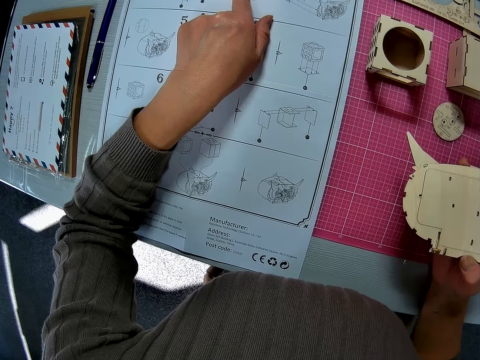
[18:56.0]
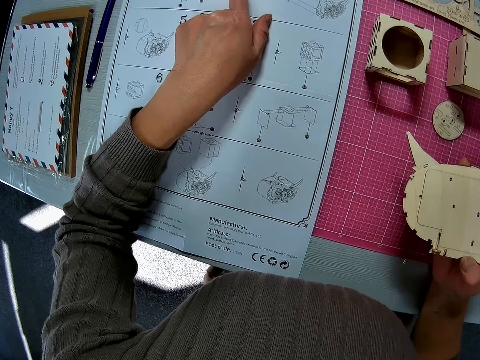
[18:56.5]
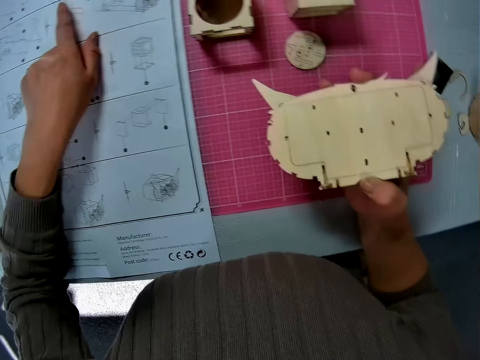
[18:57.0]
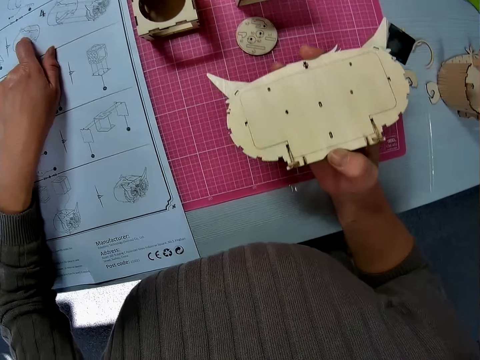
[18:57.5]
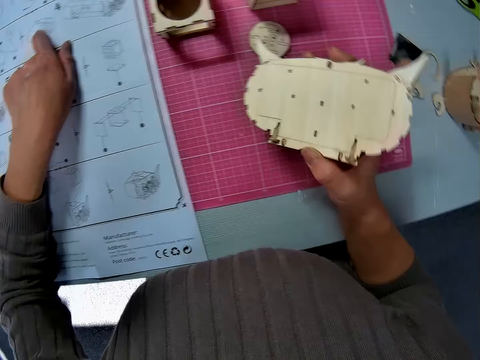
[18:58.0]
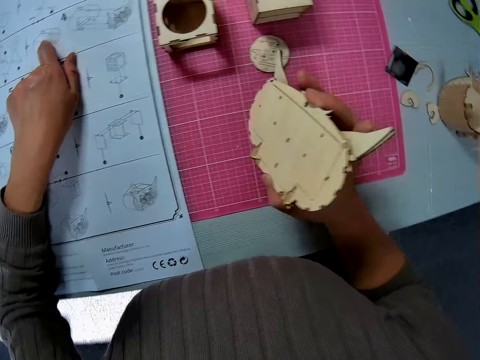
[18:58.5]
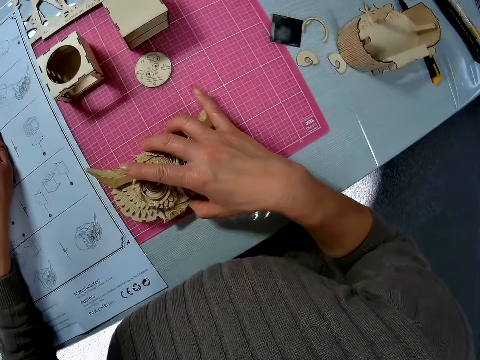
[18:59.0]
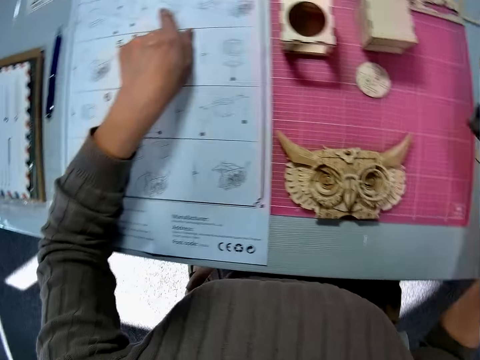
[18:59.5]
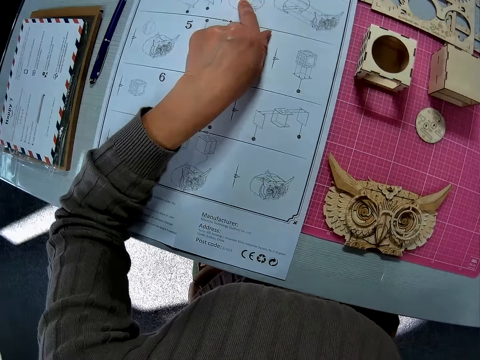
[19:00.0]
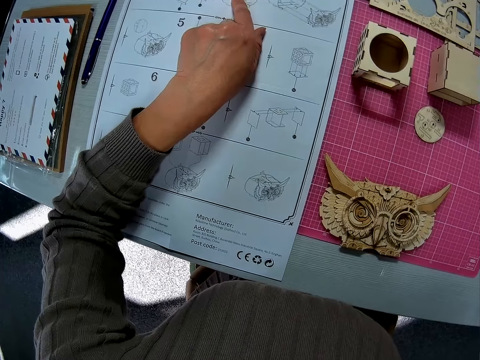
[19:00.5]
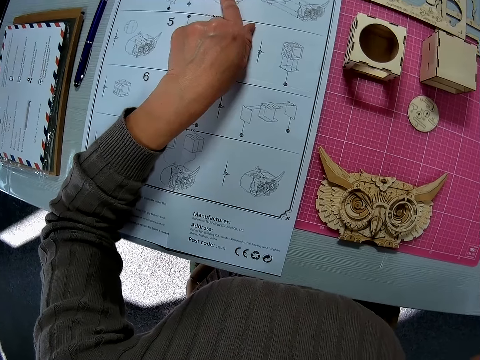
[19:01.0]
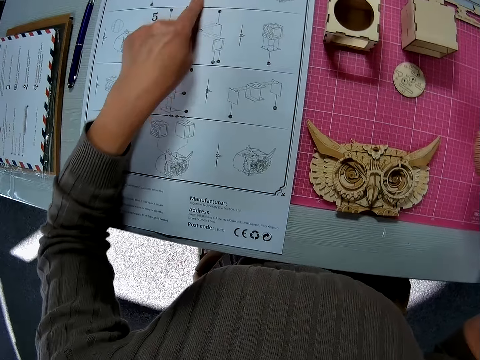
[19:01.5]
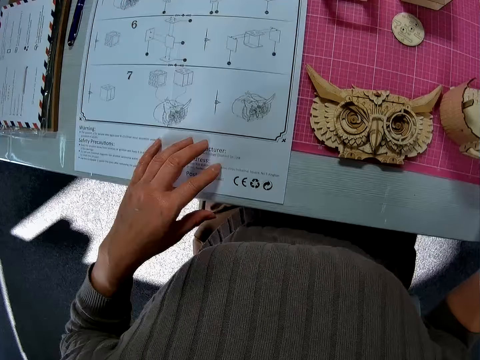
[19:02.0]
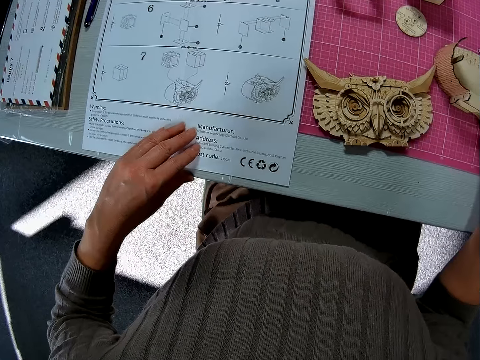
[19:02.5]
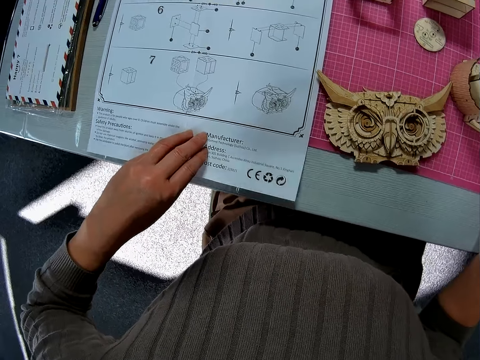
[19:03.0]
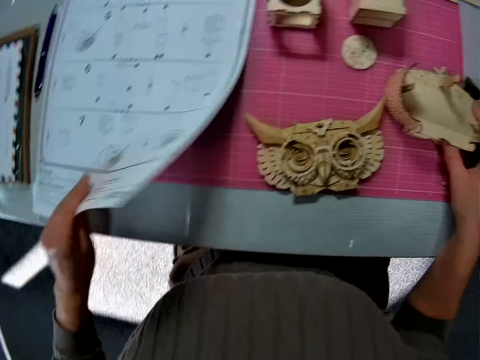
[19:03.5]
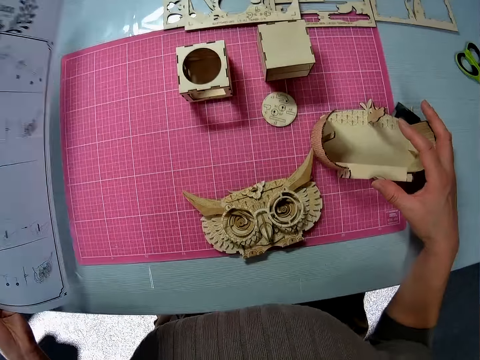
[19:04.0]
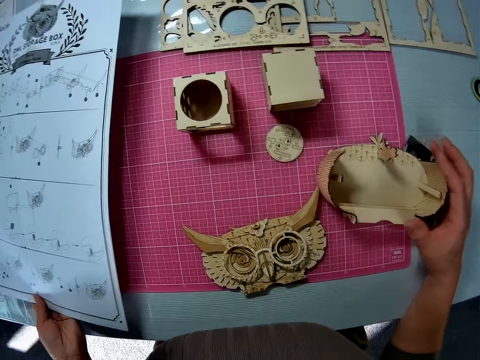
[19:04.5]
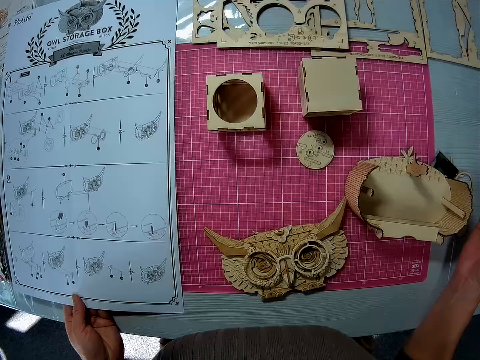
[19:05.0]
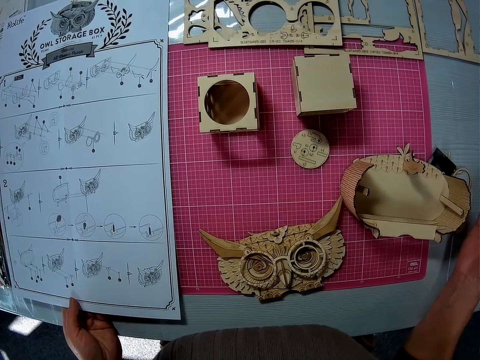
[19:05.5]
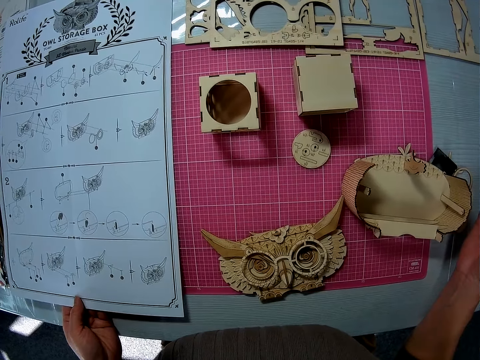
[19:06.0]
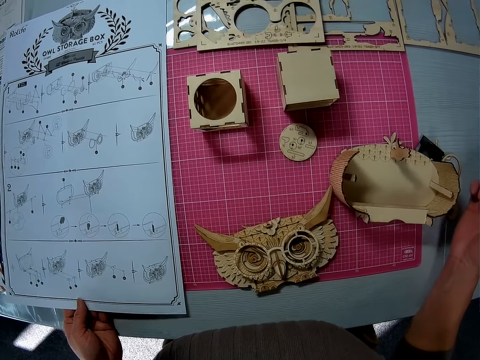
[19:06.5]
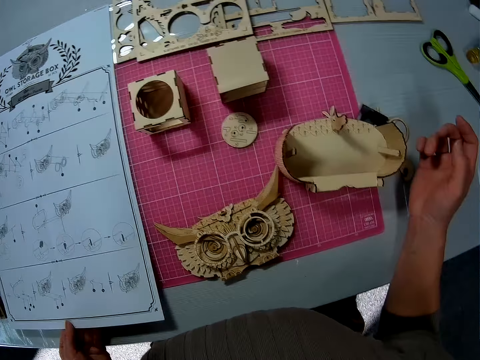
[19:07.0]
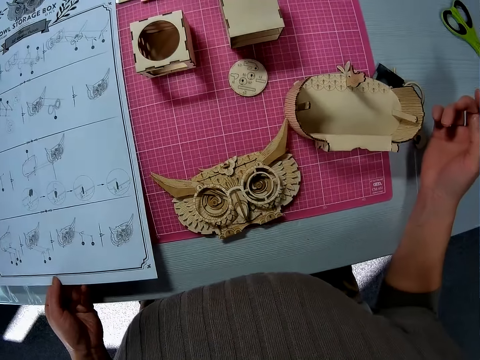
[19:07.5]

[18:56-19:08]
The camera wearer drops the wooden part on the table. They move another wooden part on the table. They flip the sheet of paper on the table.

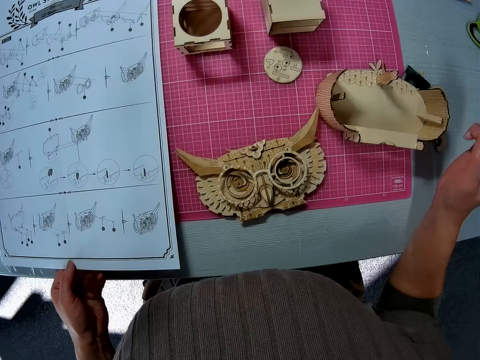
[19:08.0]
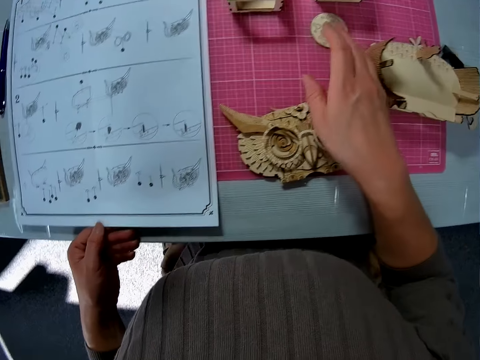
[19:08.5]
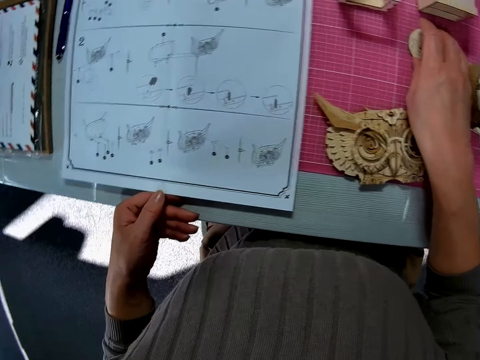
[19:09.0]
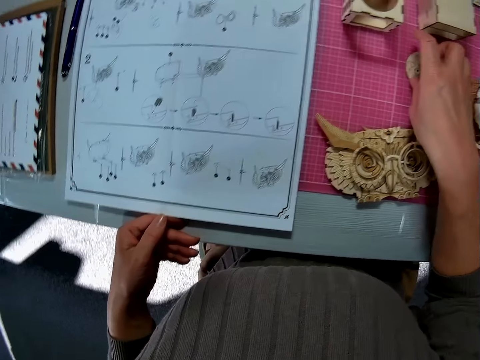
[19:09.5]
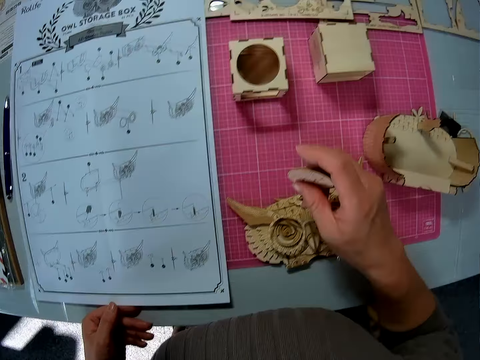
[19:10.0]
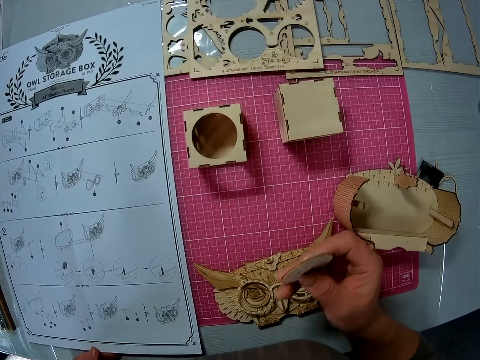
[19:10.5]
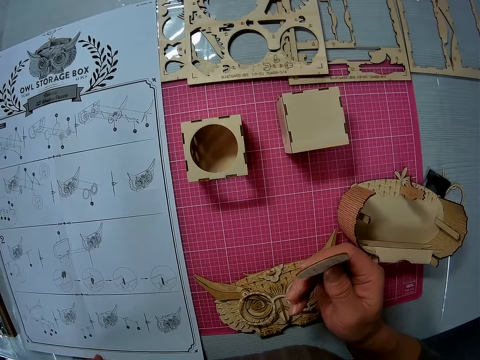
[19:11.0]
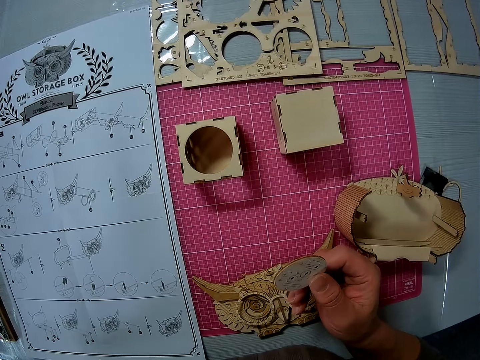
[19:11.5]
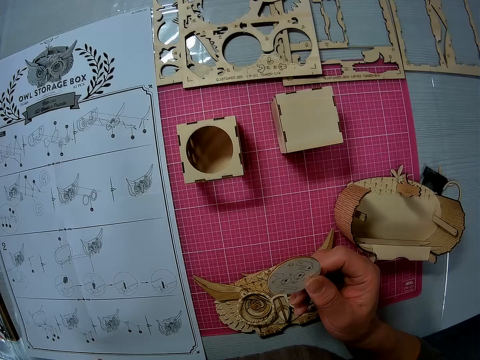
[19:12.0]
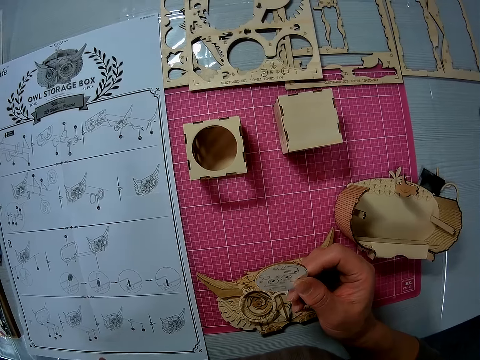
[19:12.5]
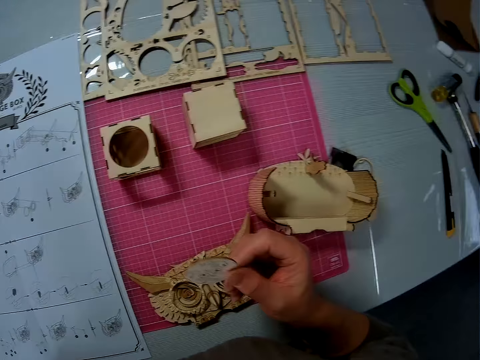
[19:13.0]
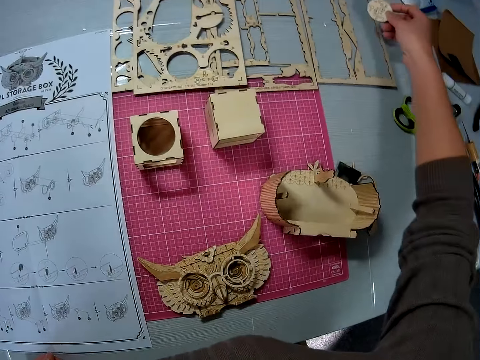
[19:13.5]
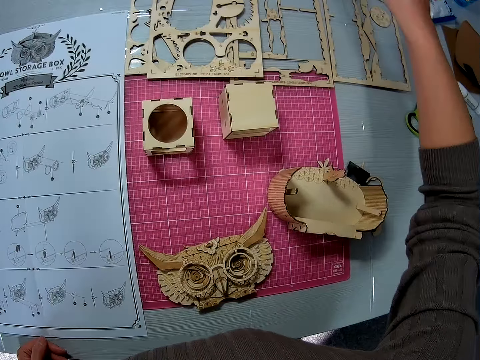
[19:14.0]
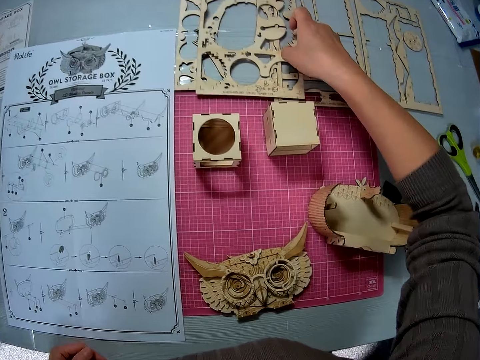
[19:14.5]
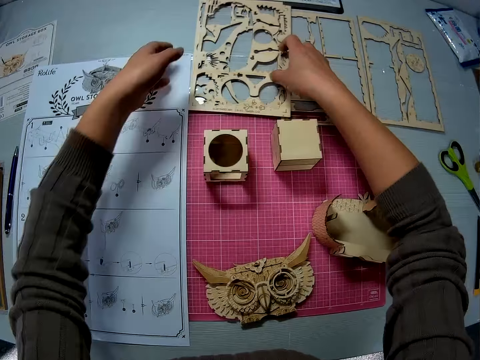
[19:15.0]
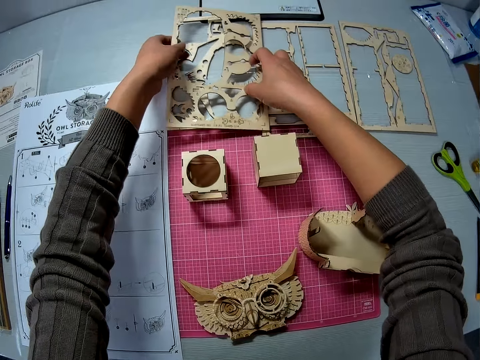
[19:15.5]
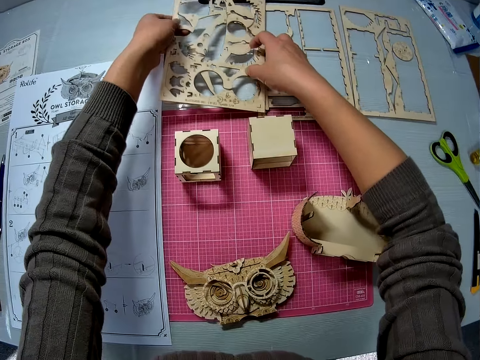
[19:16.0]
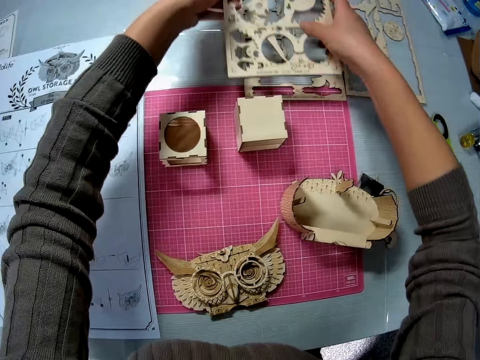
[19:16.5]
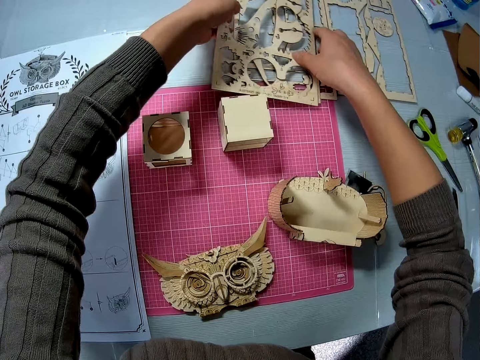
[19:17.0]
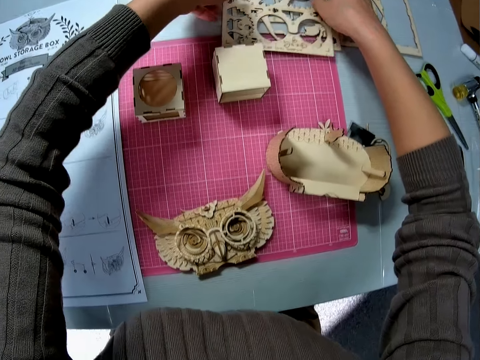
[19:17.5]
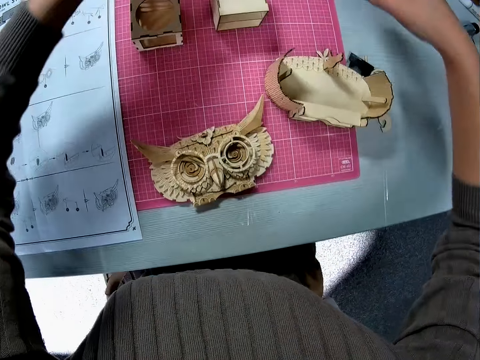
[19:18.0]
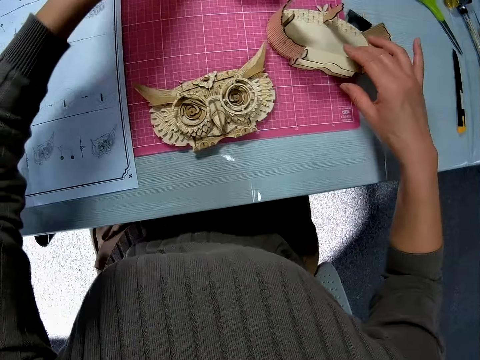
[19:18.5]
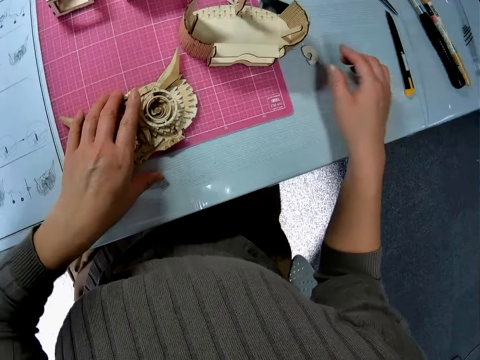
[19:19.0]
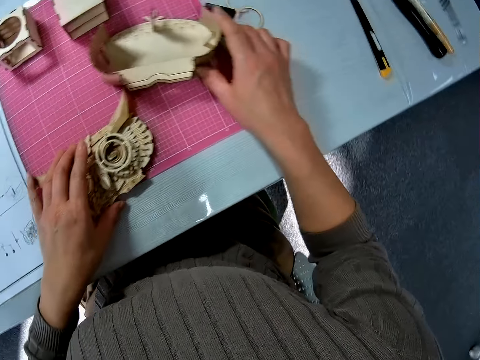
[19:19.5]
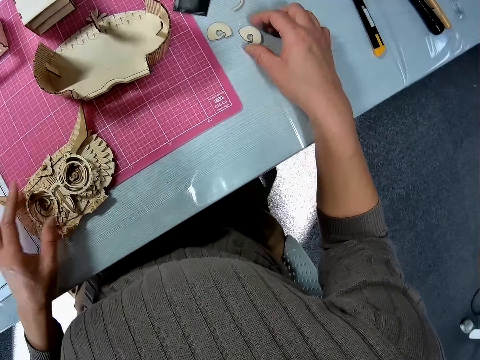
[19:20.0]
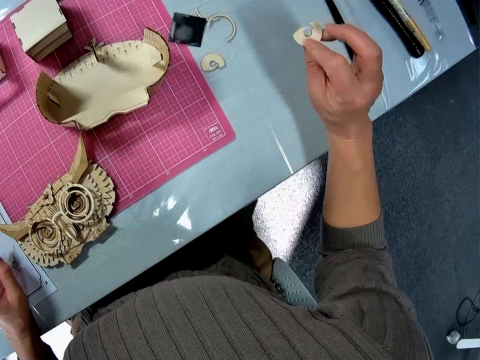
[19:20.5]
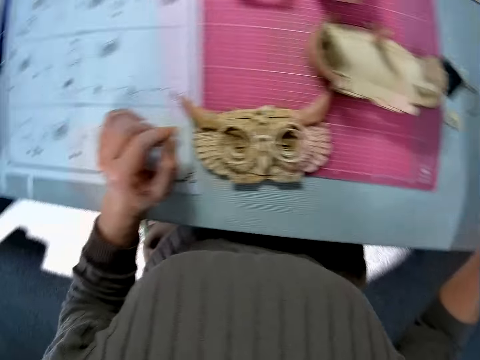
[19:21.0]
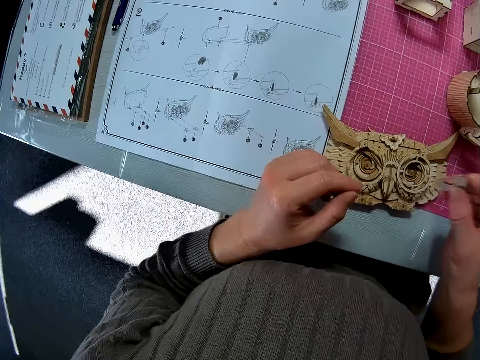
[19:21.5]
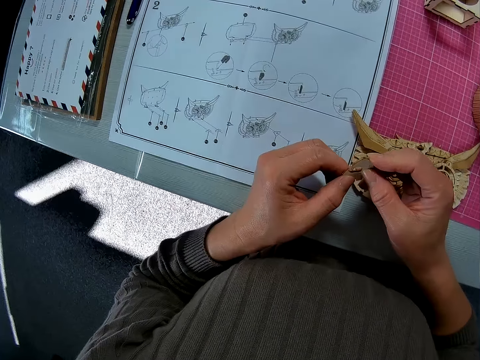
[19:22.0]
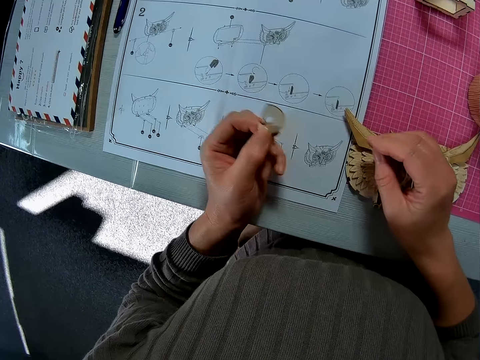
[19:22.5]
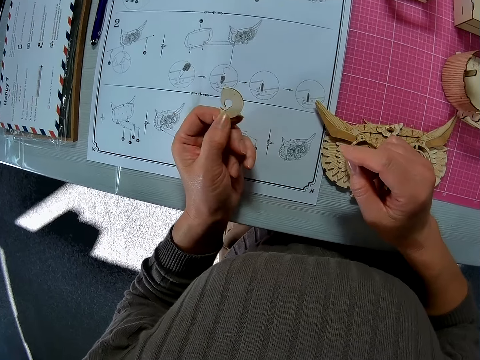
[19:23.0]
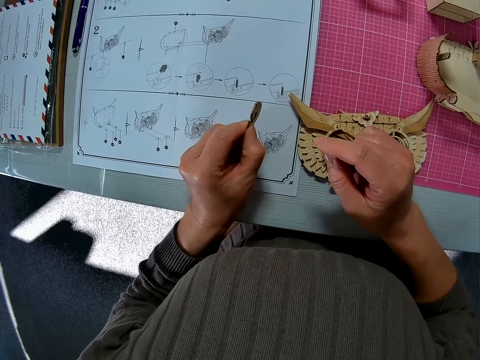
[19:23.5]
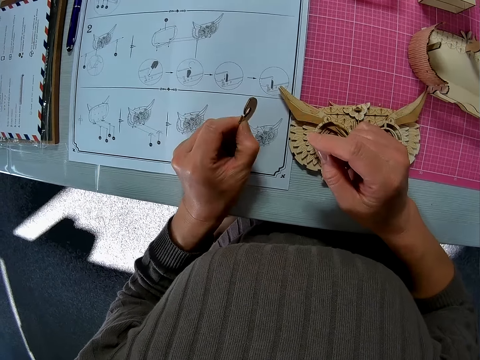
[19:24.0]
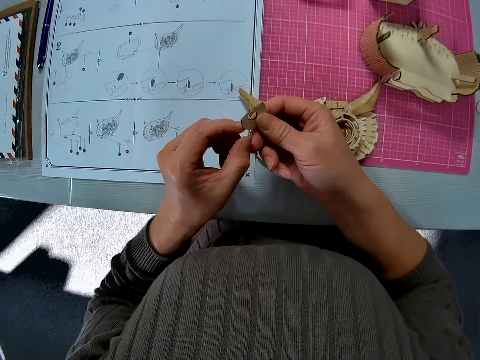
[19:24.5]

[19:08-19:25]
The camera wearer picks up a wooden piece or piece of craft material from the table. They hold the craft material piece. They drop the wooden piece on the table. They pick up a craft material. They stack the wooden sheets on each other. They touch the laser cut wood craft kit. They adjust the wooden parts on the table. They pick up a small wooden piece on the table. They hold it.
